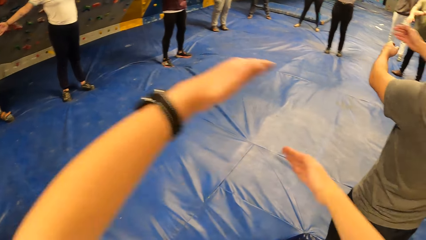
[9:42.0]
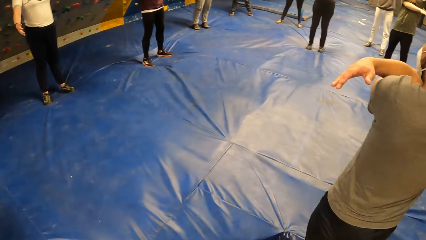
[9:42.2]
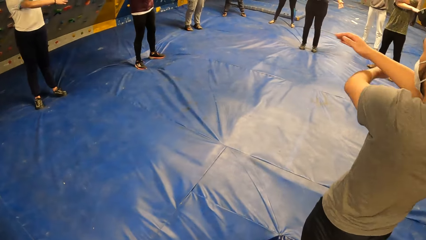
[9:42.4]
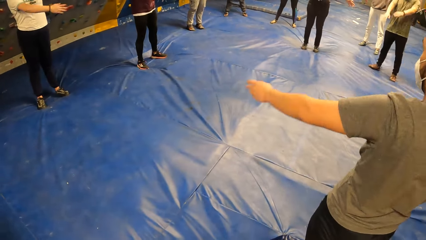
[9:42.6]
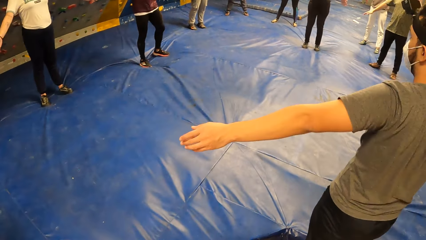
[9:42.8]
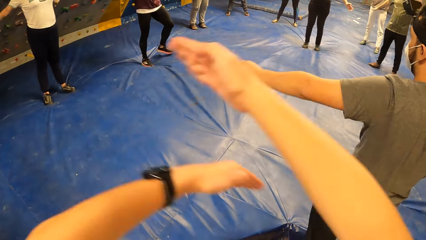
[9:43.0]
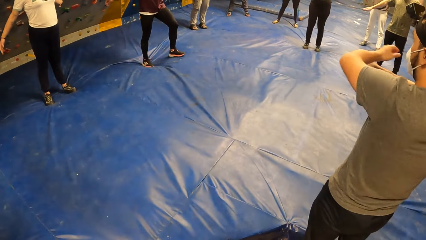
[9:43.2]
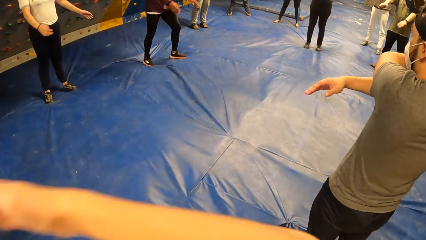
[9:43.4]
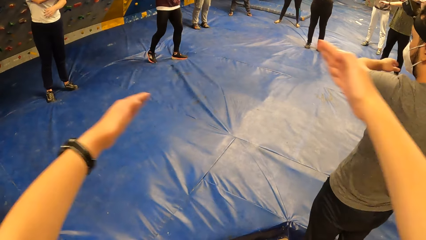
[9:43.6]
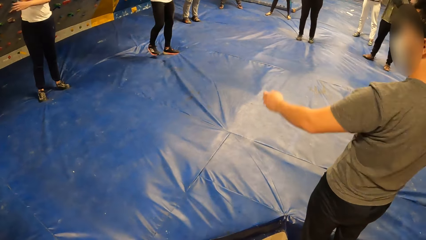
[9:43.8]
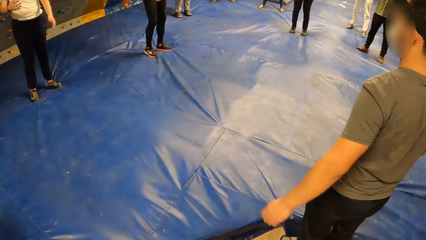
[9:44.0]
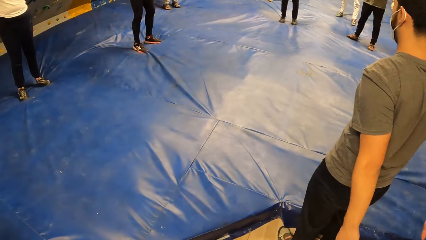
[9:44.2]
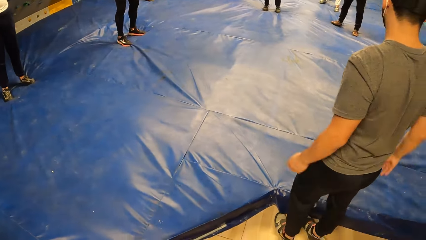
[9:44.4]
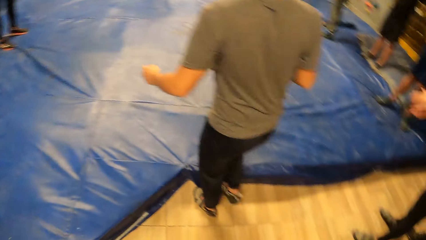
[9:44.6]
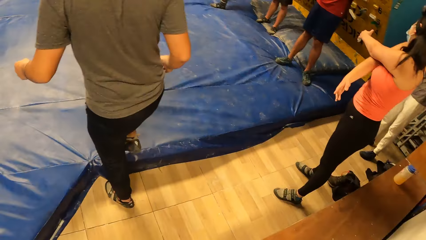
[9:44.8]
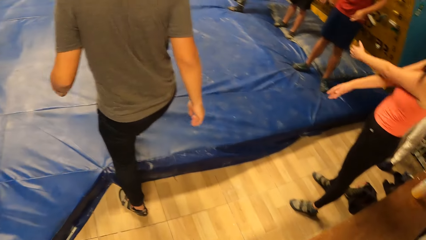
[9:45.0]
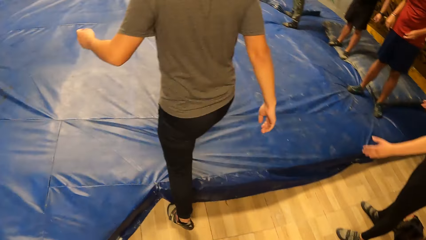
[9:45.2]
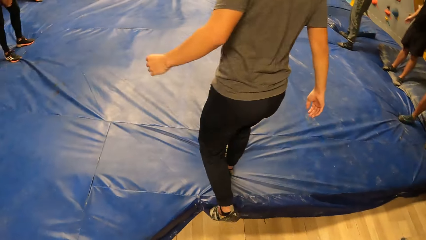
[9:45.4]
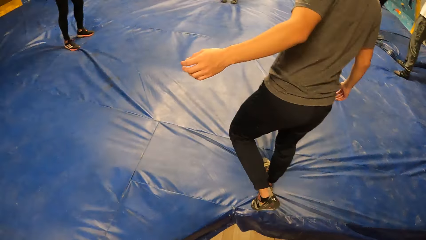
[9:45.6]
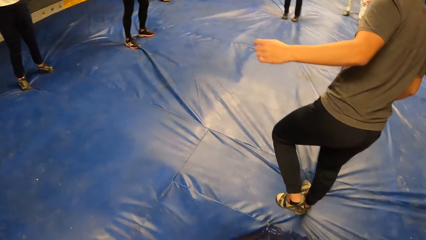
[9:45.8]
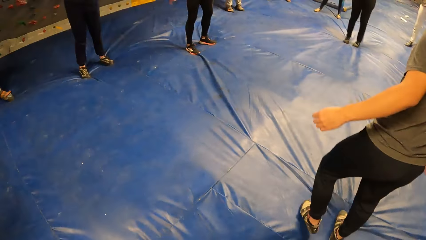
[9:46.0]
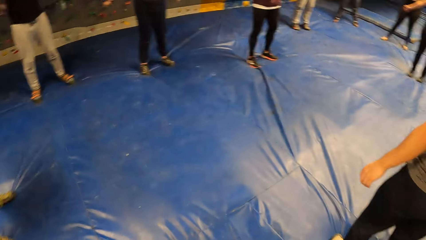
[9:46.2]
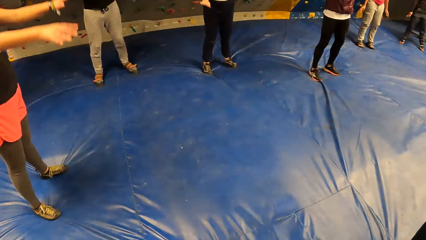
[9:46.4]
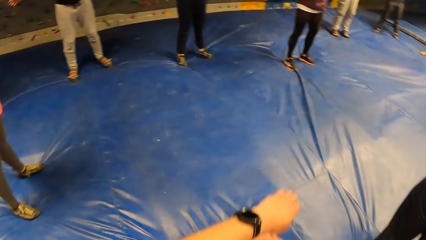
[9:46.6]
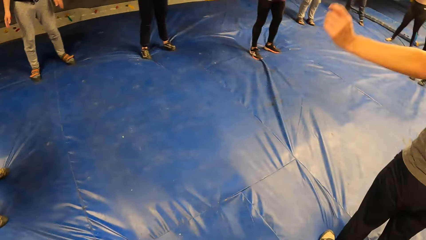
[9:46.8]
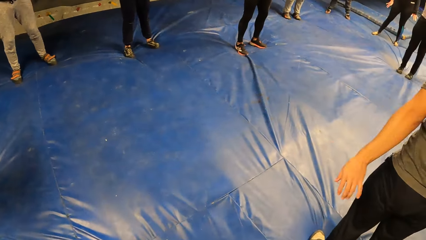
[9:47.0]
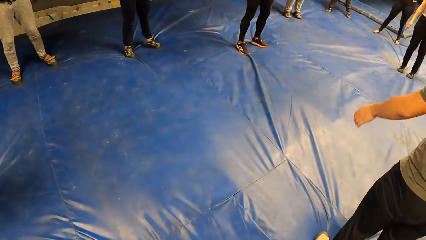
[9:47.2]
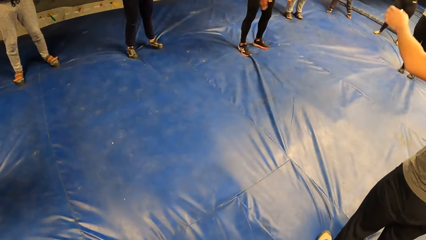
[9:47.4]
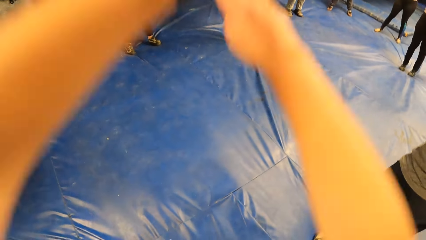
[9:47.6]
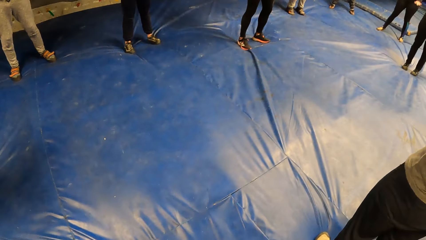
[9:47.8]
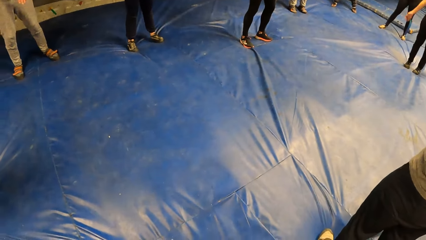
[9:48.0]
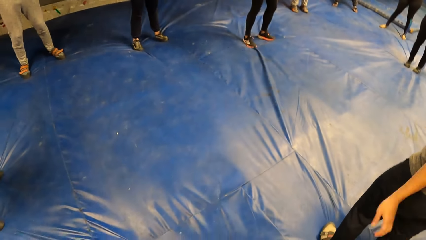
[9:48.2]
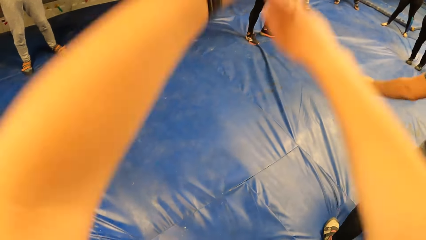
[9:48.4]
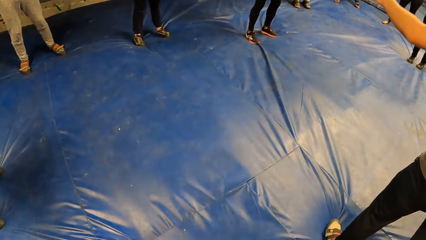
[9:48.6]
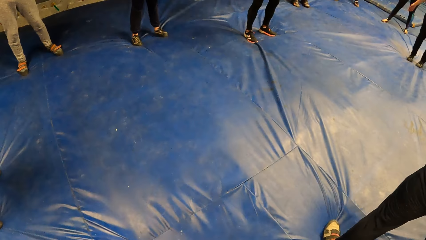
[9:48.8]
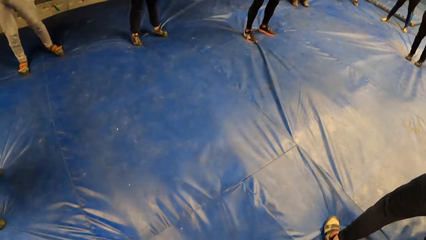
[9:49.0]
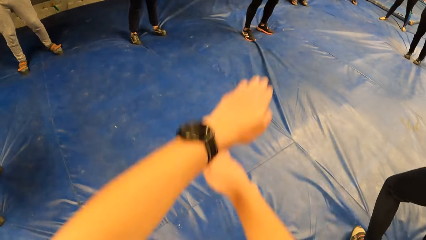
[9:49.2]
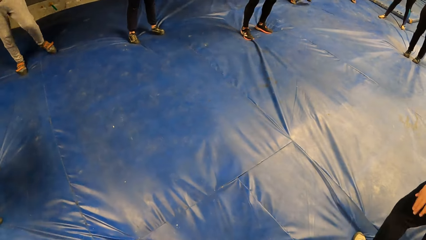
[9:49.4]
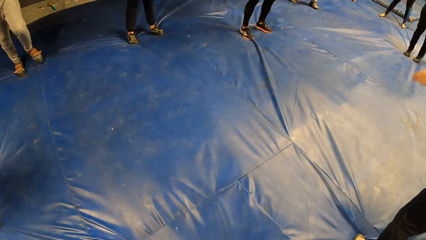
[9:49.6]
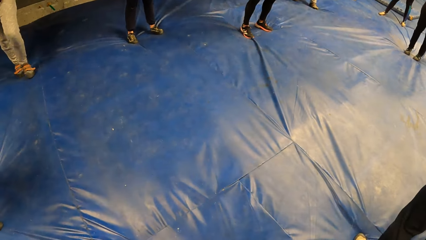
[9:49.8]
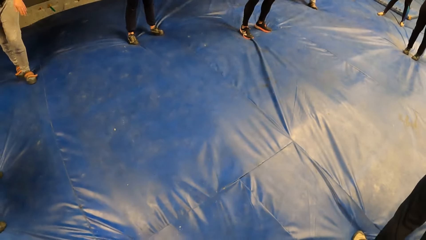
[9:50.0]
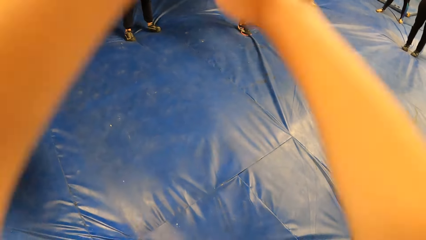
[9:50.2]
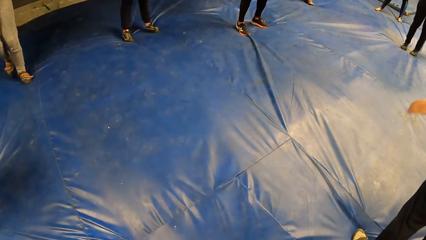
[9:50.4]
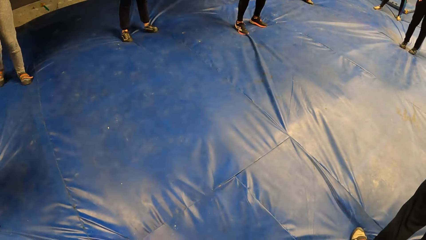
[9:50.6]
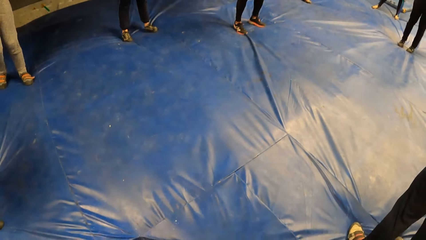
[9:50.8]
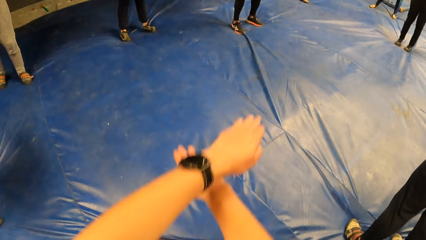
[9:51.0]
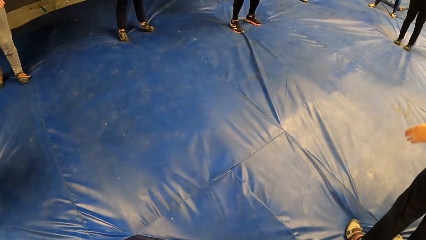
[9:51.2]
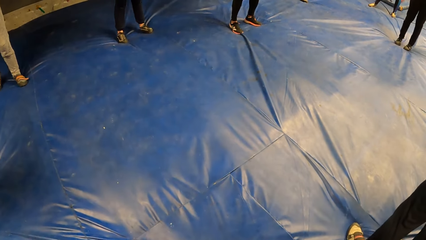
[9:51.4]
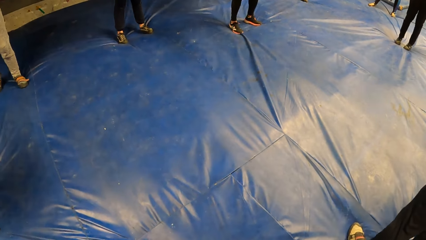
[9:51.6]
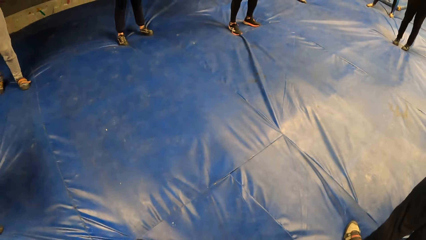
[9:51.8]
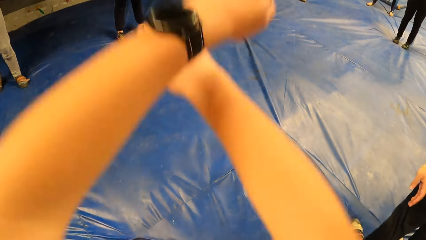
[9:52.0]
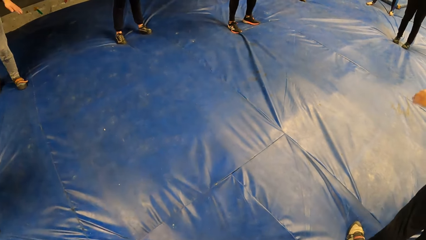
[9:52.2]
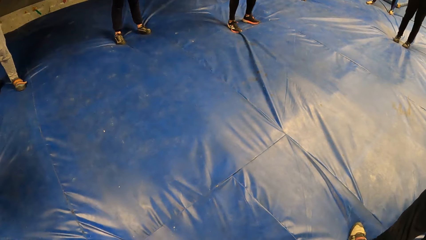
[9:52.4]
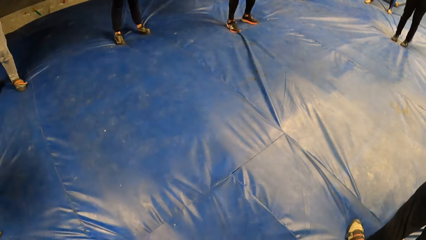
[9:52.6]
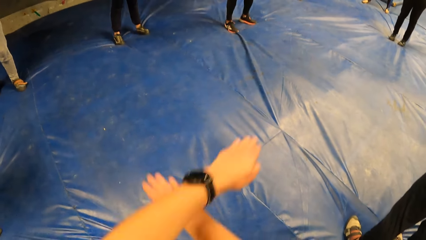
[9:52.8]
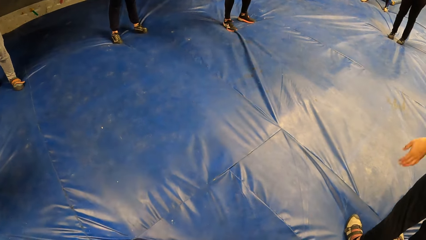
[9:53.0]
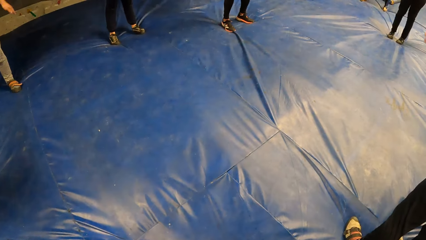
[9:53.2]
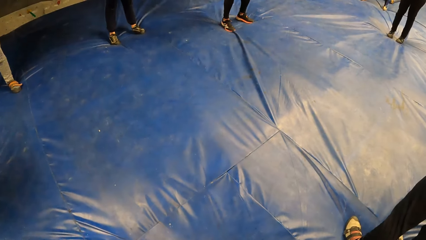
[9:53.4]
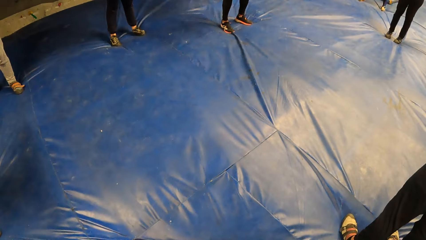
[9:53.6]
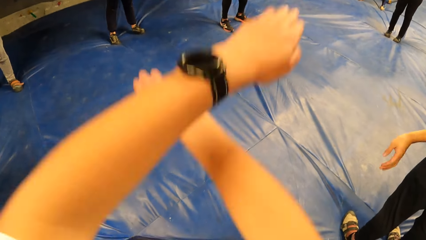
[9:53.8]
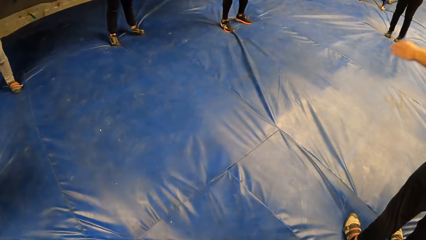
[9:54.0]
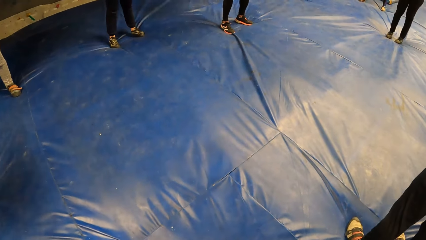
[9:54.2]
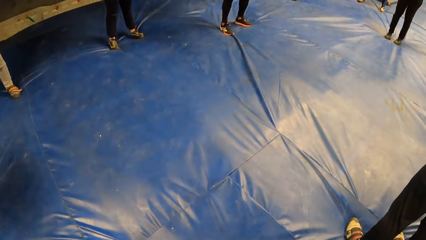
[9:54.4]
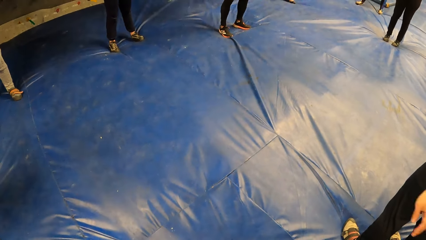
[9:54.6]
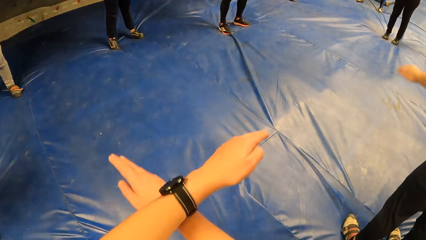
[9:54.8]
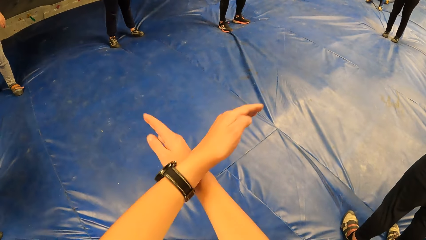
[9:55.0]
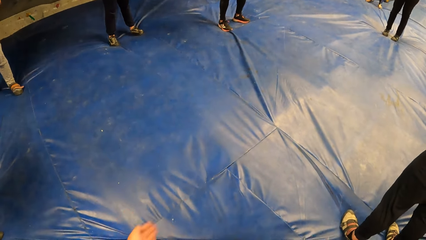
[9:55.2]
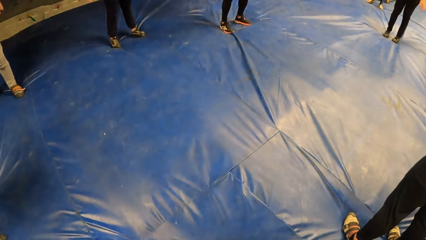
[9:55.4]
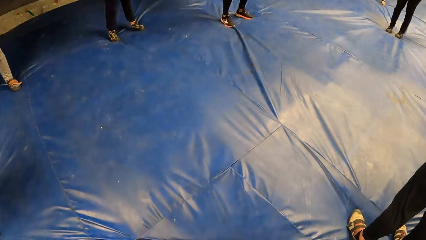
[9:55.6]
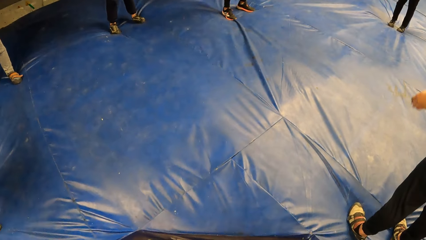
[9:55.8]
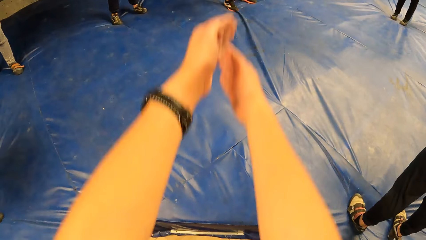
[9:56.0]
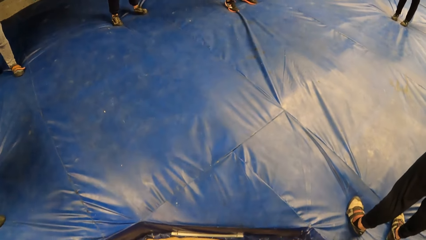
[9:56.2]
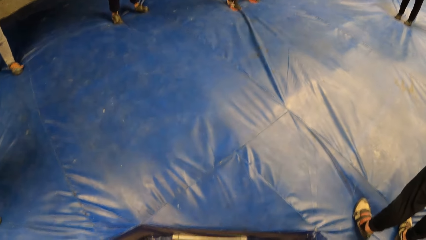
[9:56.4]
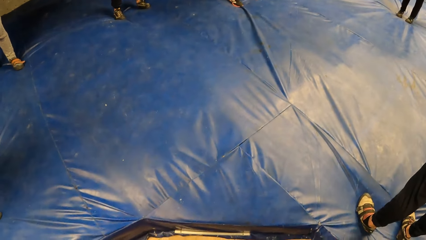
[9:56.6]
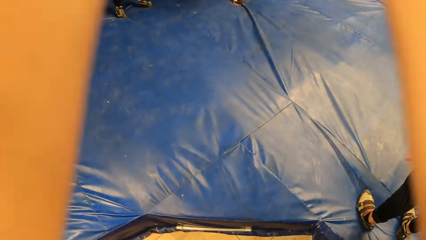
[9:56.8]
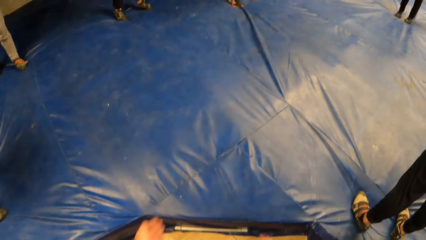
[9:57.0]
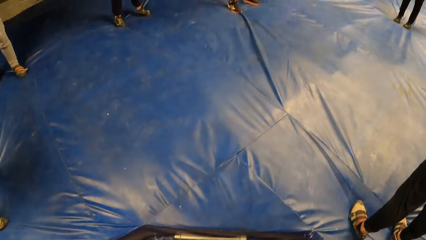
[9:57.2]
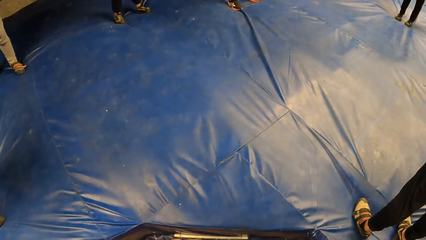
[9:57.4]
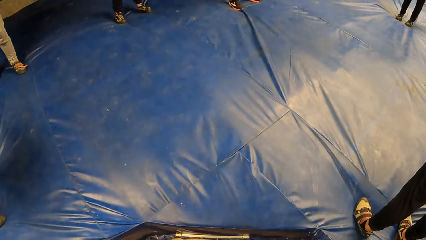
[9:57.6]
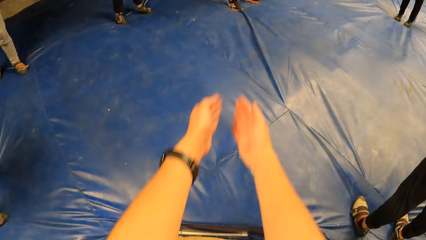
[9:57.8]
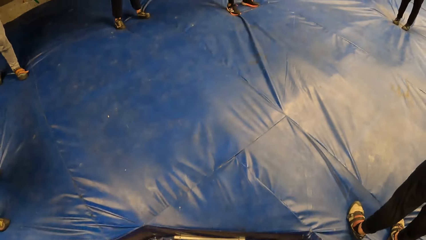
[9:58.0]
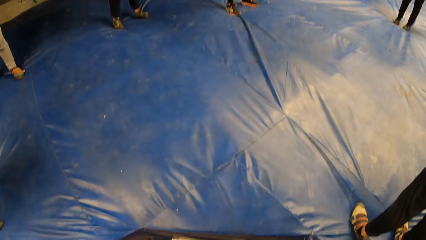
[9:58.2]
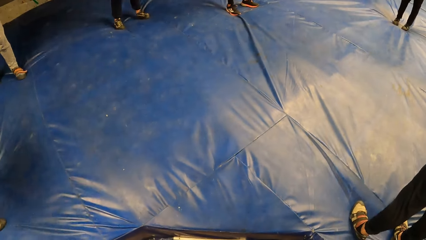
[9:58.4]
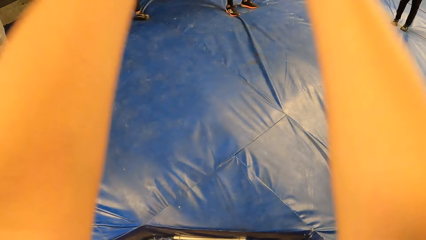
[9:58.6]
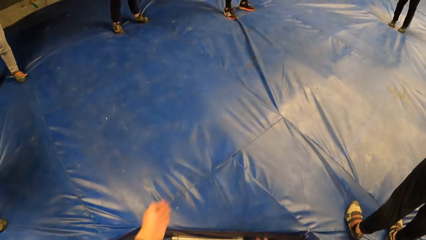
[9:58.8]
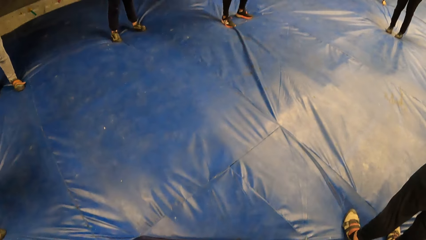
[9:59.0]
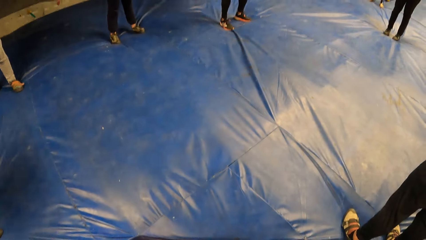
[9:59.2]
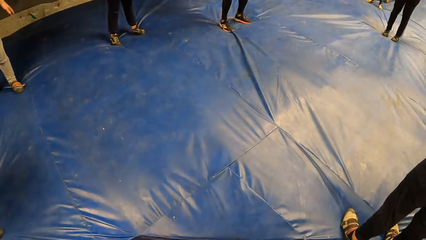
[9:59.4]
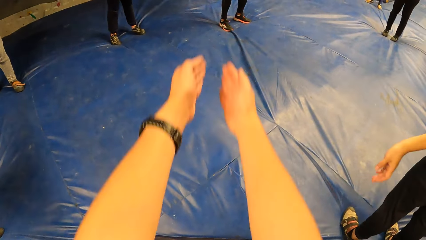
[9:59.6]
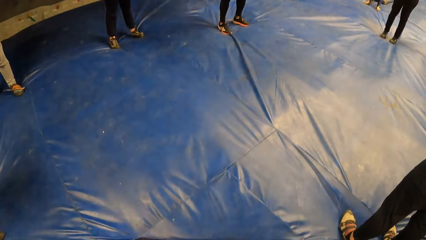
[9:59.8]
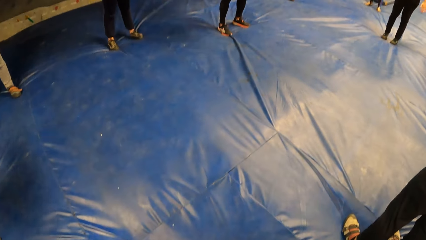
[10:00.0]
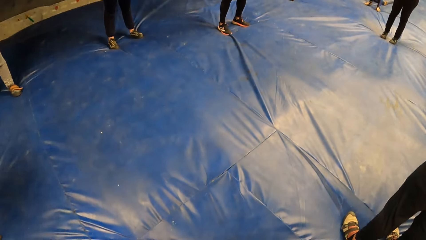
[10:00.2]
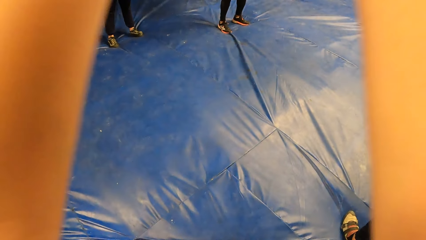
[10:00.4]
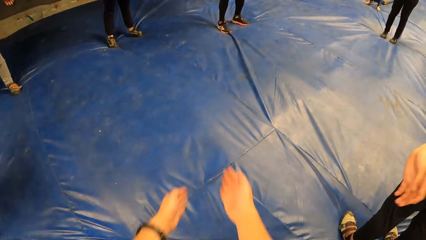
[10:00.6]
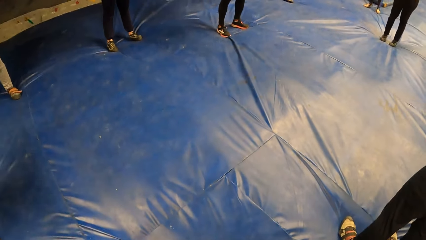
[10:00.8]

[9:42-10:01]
The man steps into a bouldering mat. The camera wearer performs backward arm circles exercise with the group of people with both hands. They perform forward arm circles exercise with the group of people with both hands.
